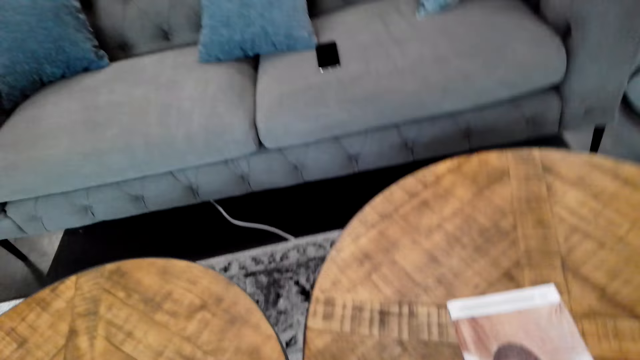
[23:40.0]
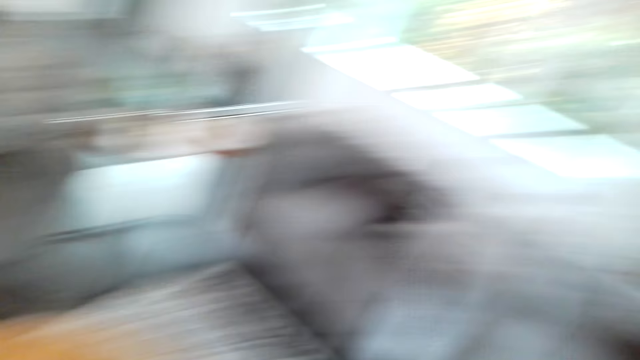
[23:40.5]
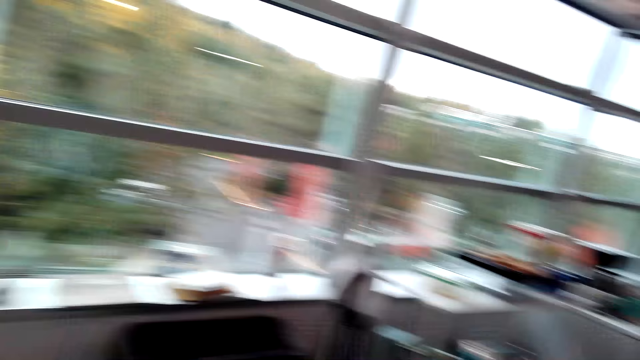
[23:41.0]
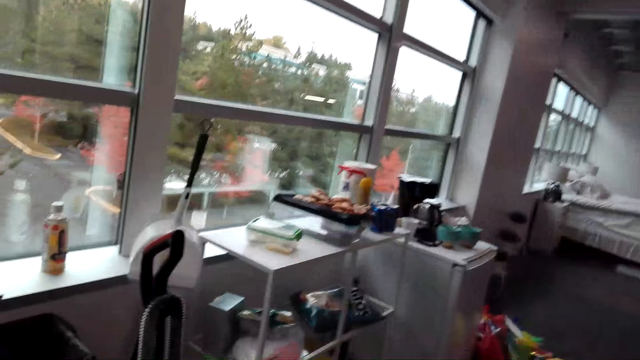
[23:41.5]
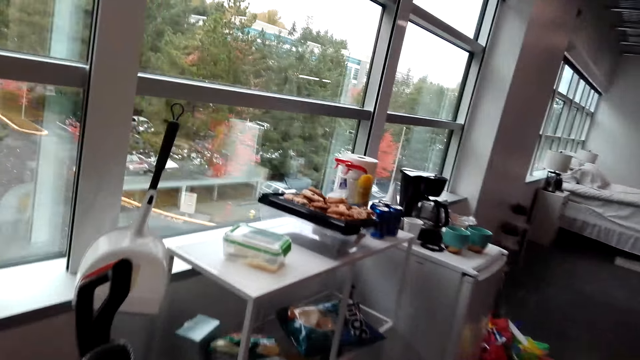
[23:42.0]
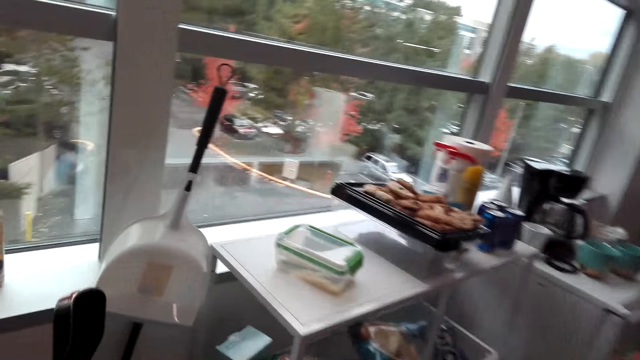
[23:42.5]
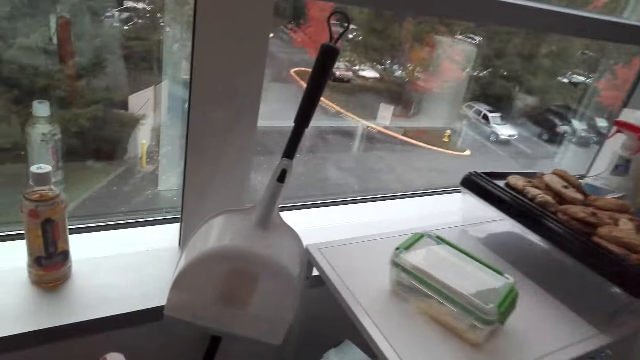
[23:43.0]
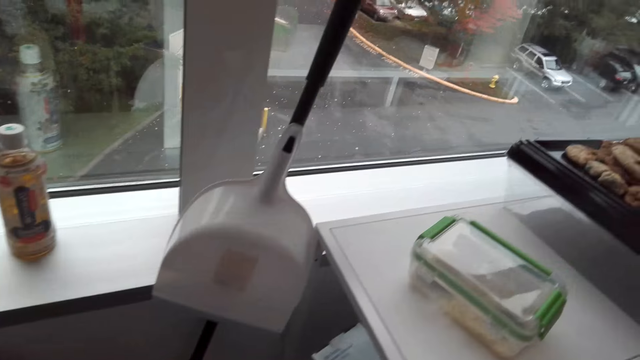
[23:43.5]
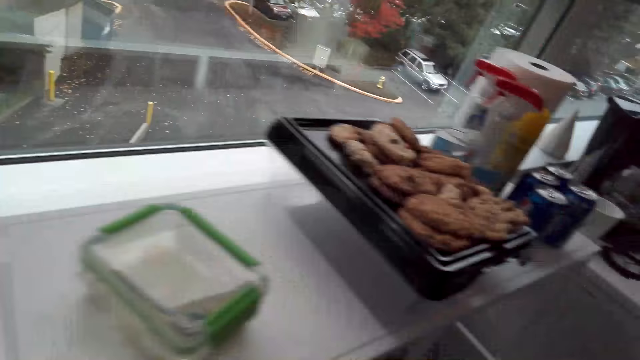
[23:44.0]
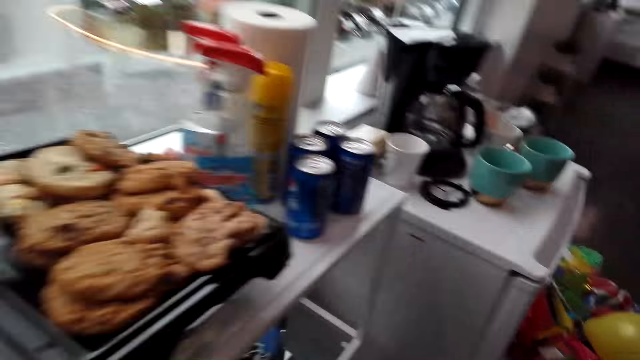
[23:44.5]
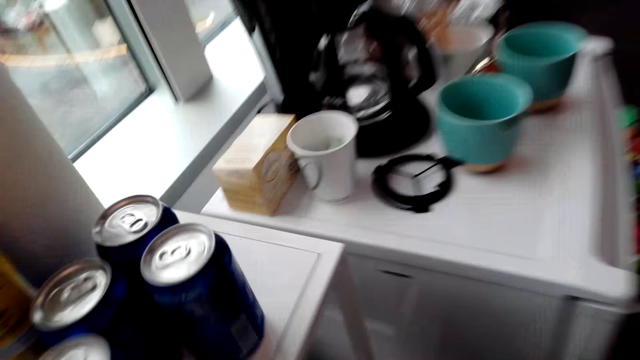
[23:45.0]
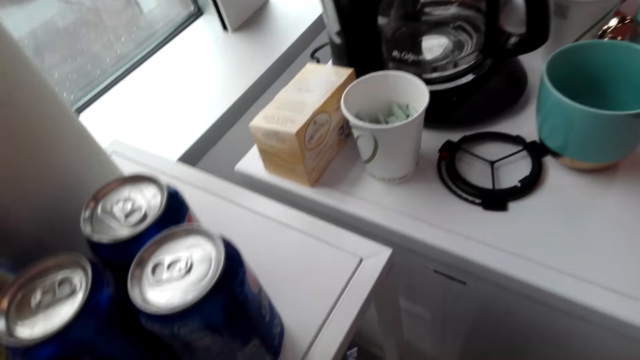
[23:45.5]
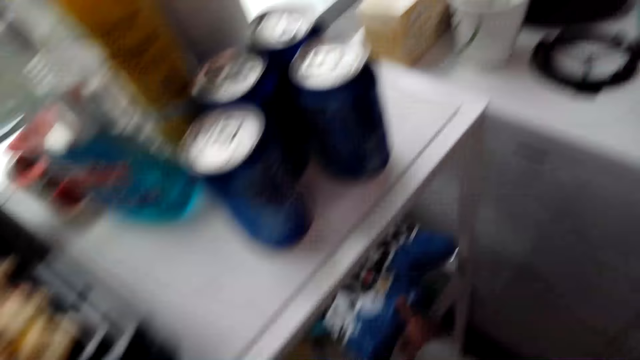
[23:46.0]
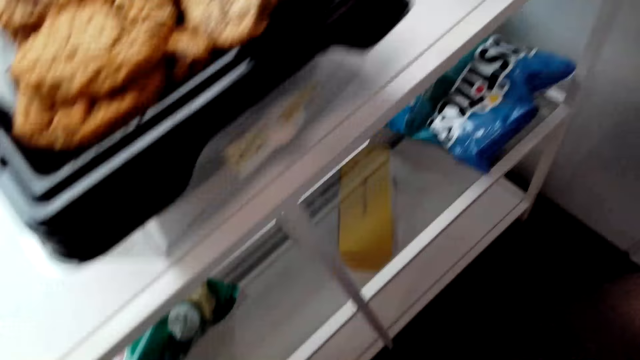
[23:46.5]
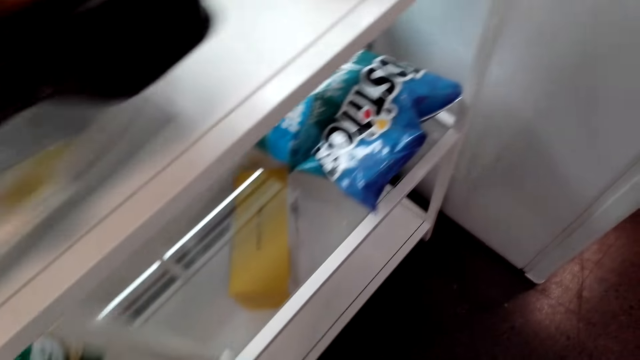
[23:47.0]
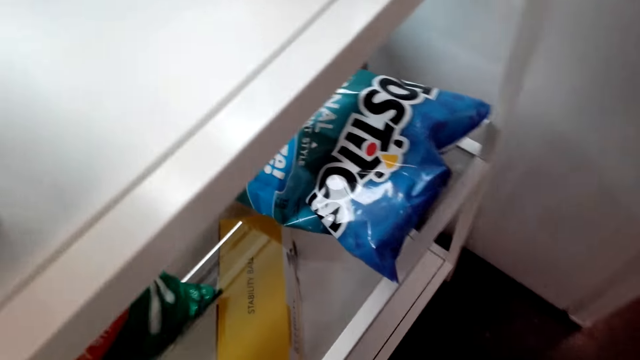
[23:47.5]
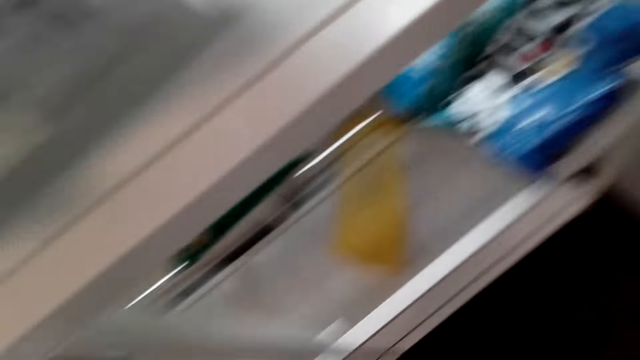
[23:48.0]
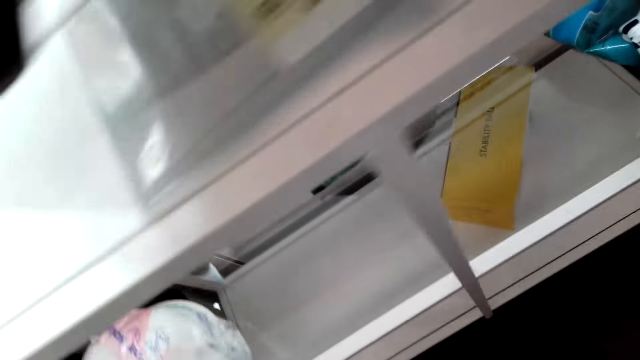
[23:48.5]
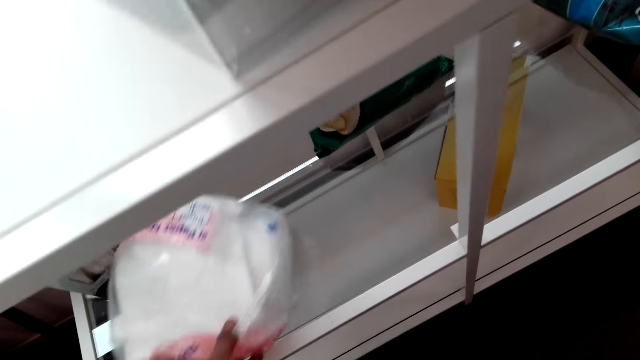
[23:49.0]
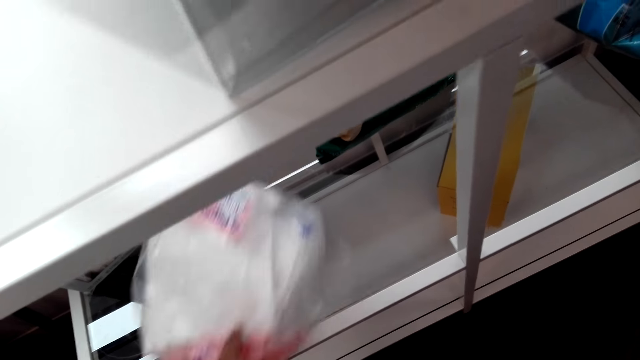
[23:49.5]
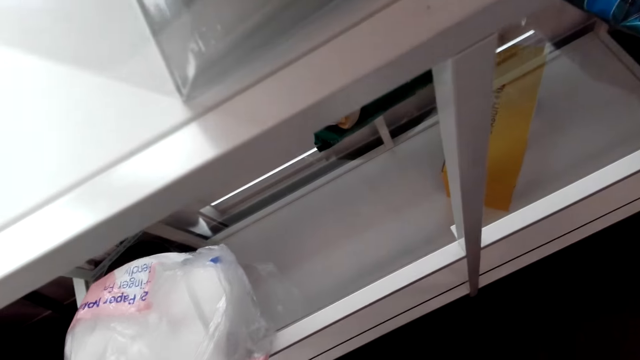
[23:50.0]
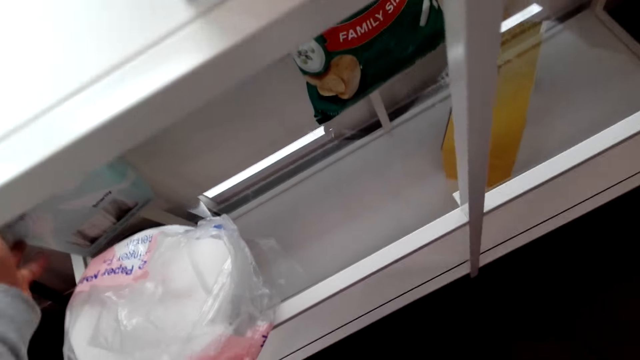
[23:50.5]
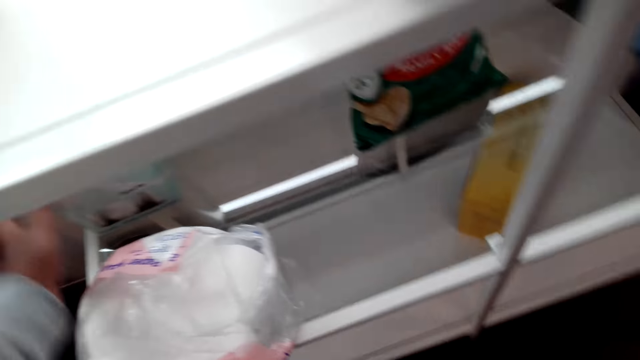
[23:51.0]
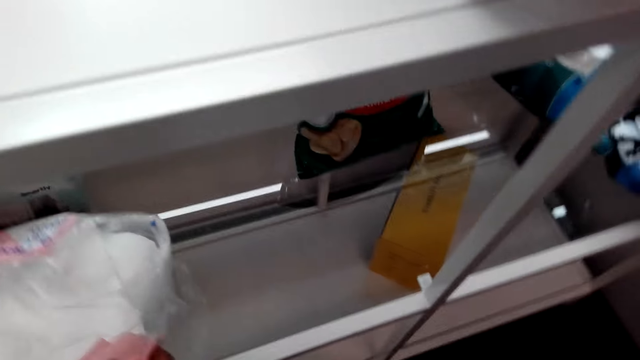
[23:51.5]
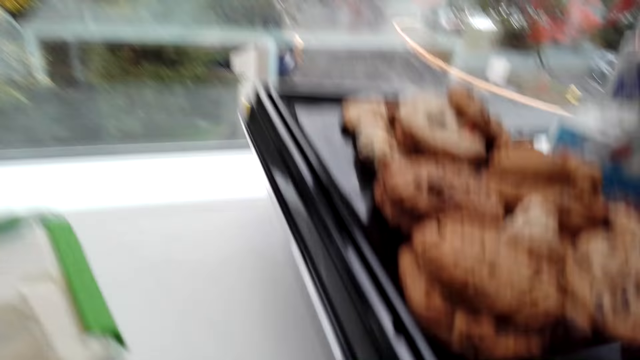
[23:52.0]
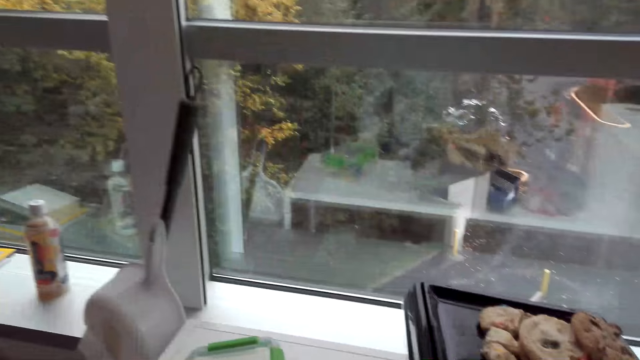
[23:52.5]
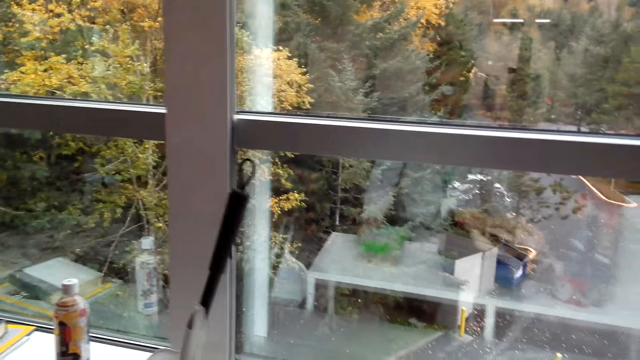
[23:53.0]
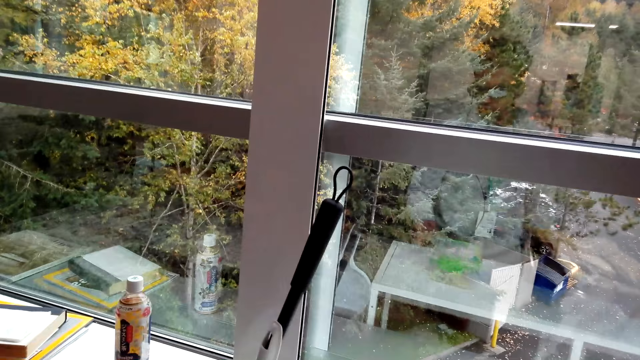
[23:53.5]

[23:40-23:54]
The camera wearer looks around. They walk around. They look around. They walk around. They look around. They make a step. They touch a candy package. They look at the shelf. They touch the candy package. They look at the shelf. They look around. They push something on the shelf. They touch serviette paper. They move the left hand. They push something on the shelf. They pull back the left hand. They push something on the shelf. They look around.

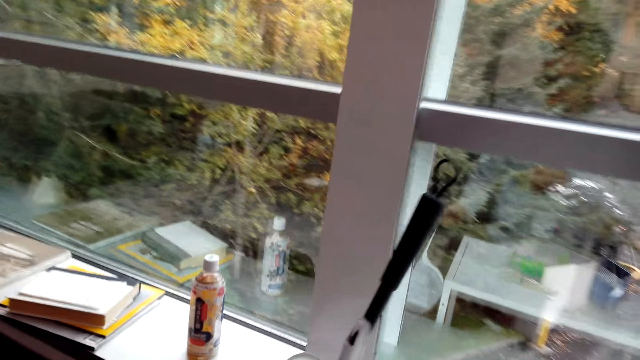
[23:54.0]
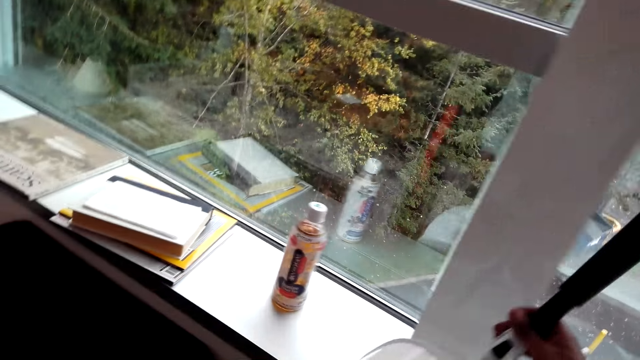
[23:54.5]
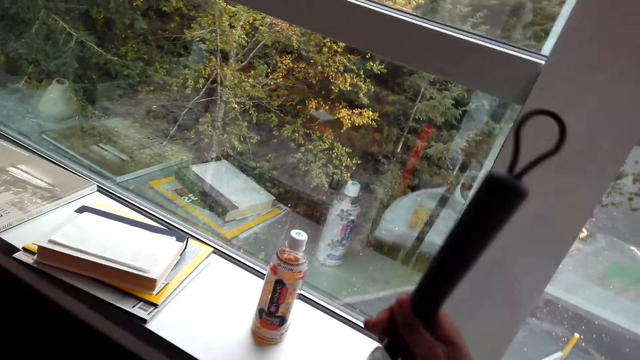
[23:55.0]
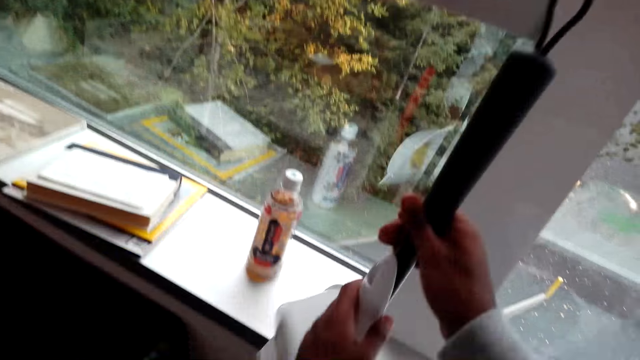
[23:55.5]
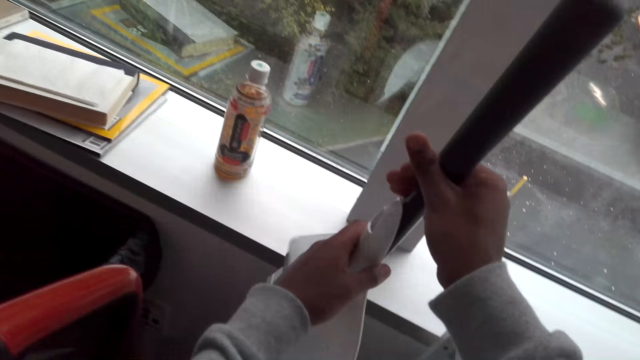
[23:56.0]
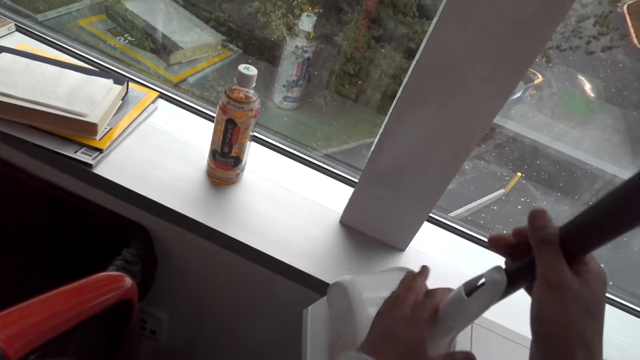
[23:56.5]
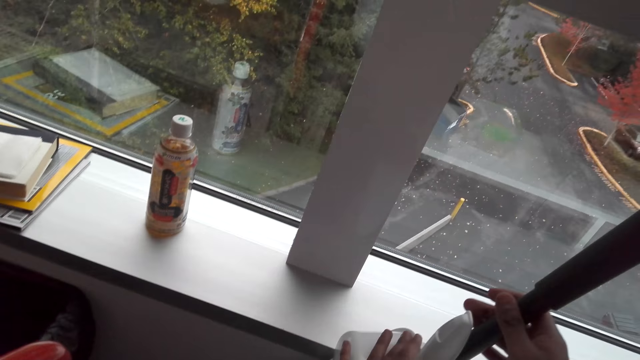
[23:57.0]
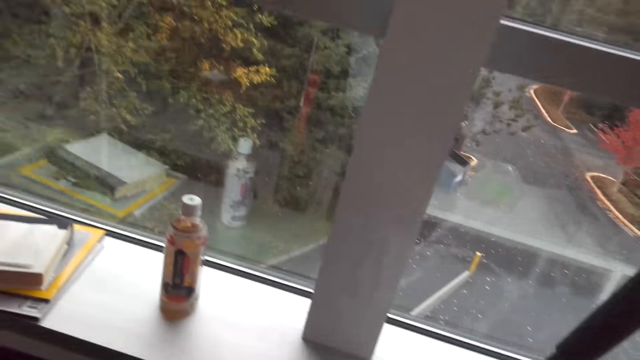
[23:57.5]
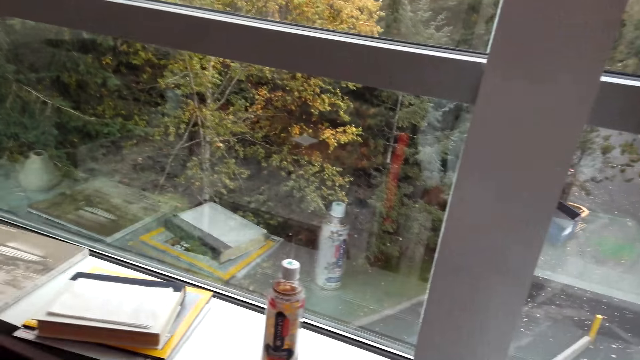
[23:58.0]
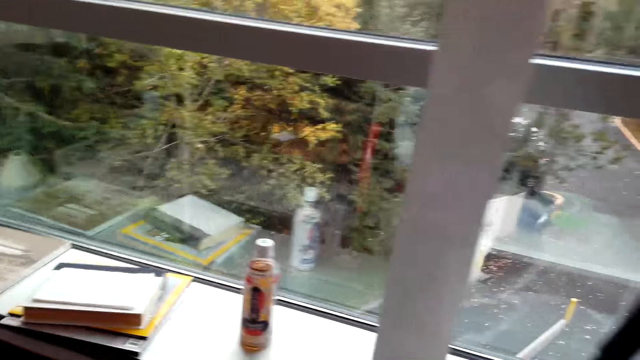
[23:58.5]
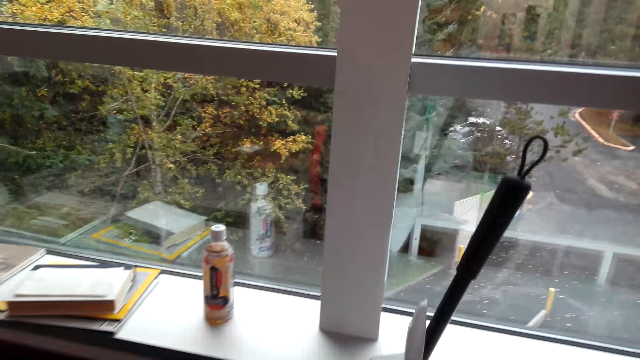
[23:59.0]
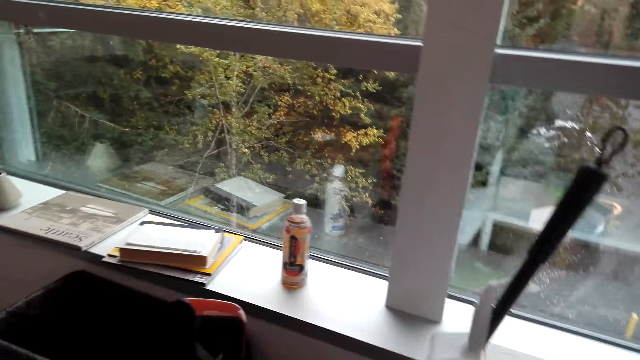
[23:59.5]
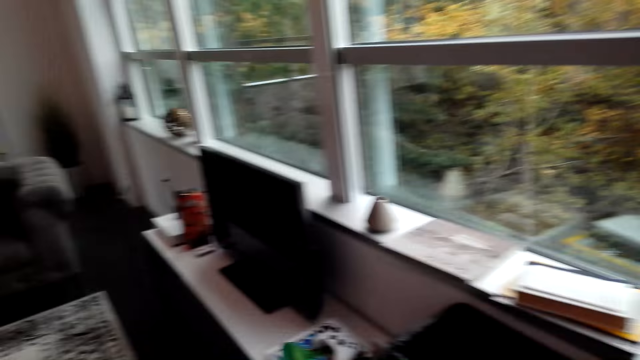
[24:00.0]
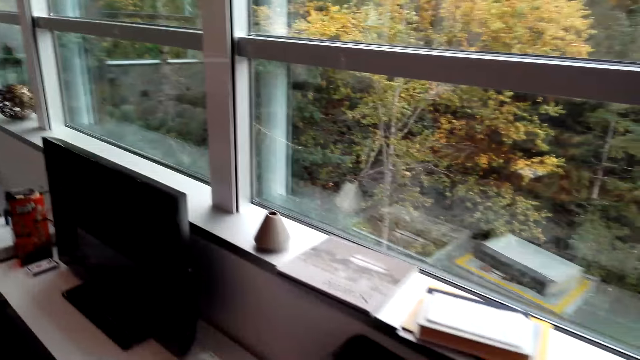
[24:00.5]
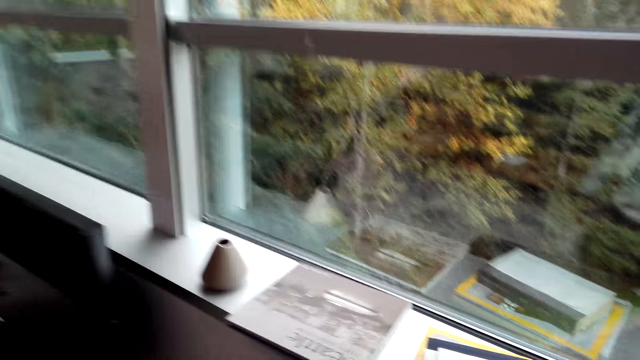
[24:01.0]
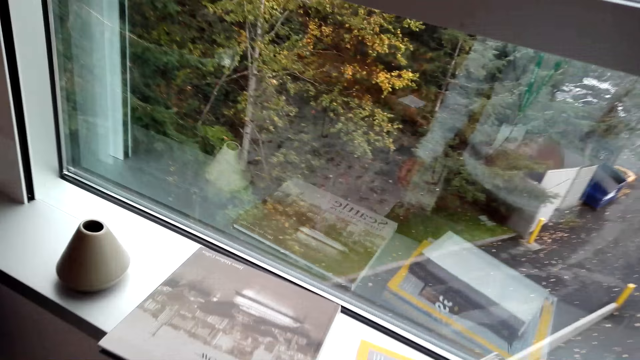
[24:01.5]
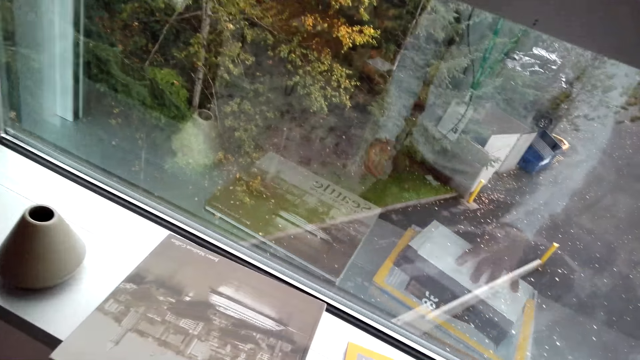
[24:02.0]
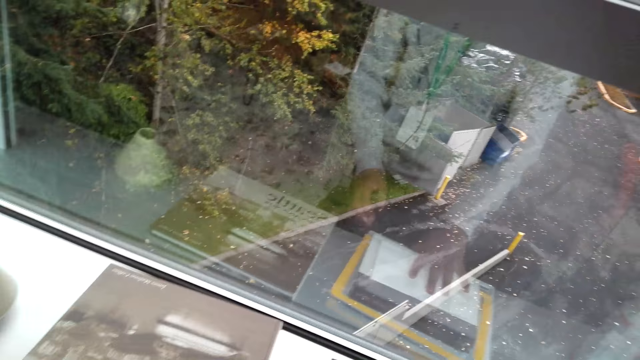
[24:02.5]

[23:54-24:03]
The camera wearer picks up a broom. They lift the broom. They touch the dust scoop. They place the broom down. They push the broom. They look around. They walk around. They look at the book.
